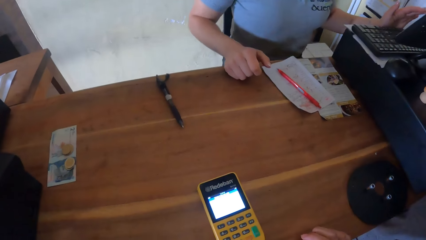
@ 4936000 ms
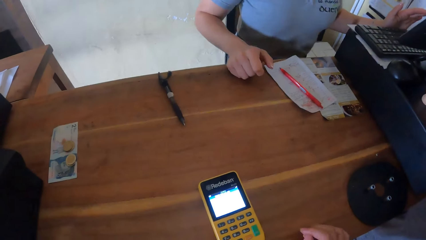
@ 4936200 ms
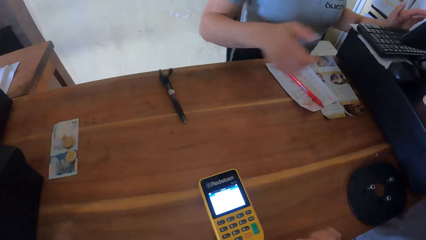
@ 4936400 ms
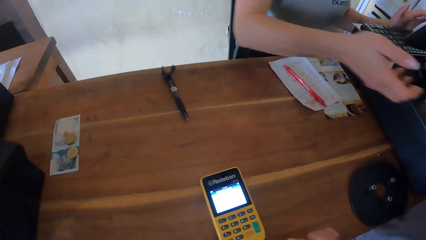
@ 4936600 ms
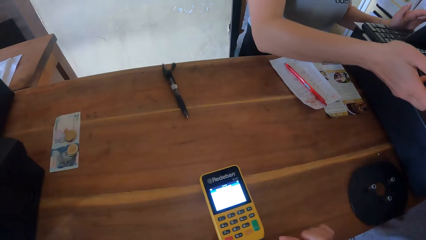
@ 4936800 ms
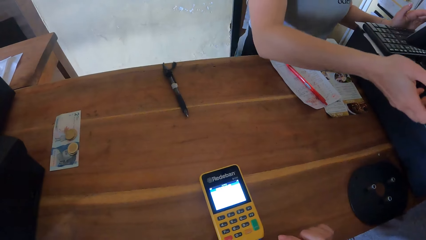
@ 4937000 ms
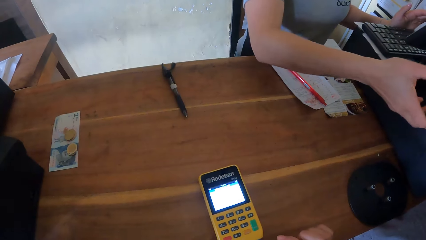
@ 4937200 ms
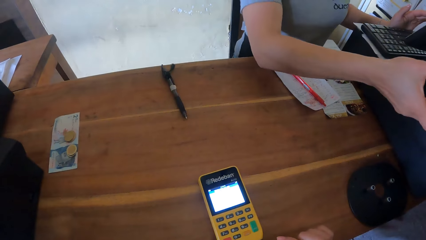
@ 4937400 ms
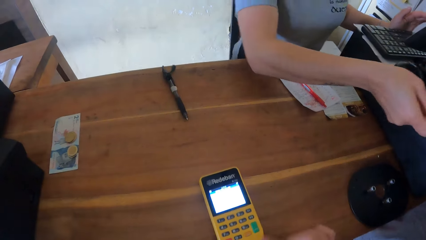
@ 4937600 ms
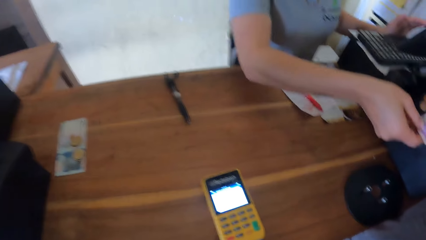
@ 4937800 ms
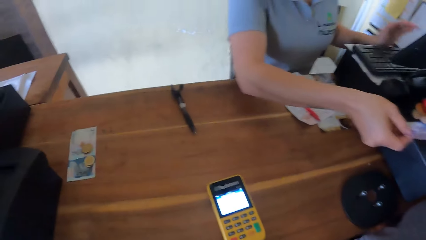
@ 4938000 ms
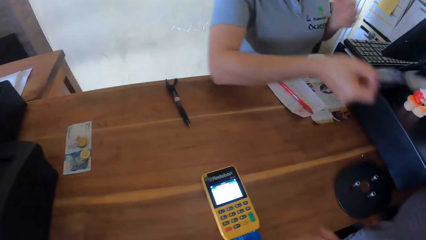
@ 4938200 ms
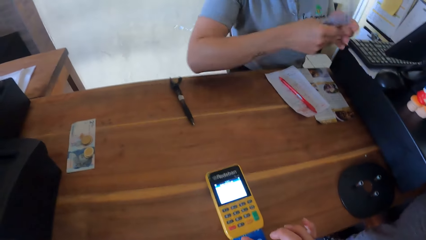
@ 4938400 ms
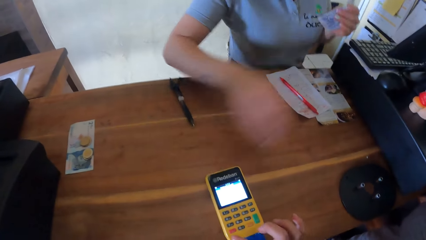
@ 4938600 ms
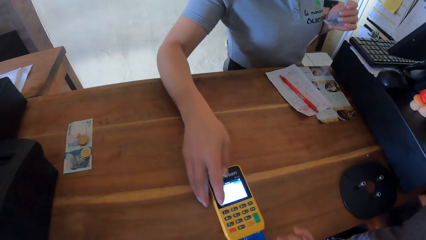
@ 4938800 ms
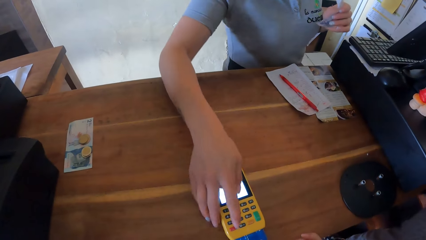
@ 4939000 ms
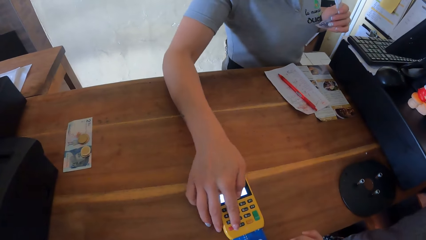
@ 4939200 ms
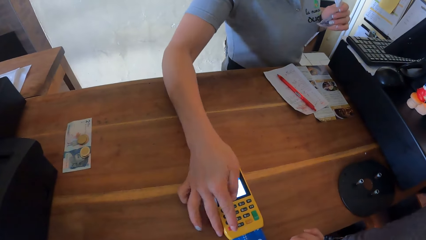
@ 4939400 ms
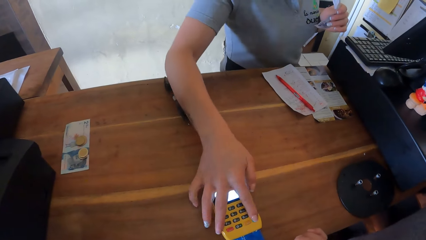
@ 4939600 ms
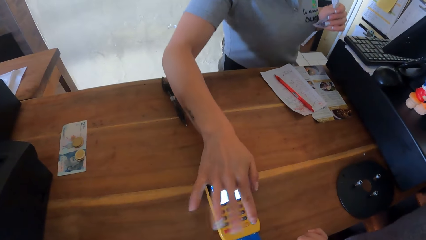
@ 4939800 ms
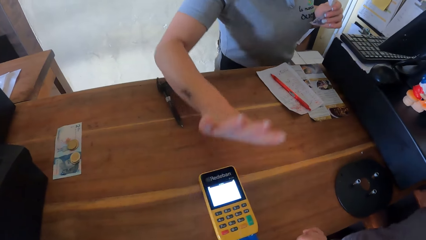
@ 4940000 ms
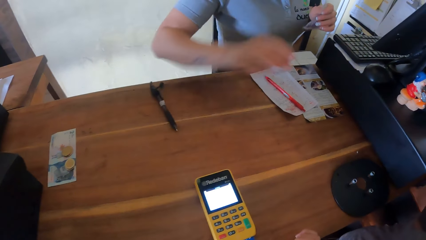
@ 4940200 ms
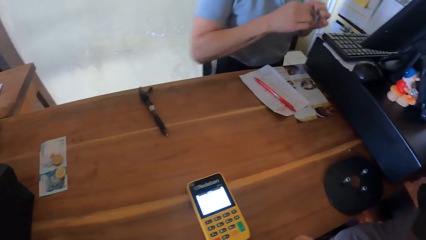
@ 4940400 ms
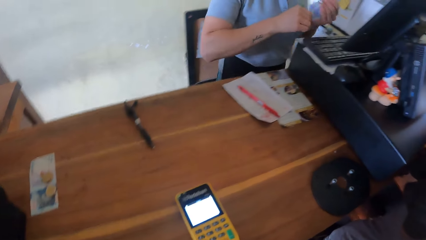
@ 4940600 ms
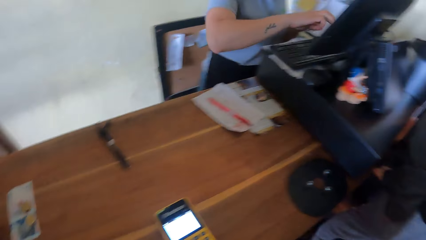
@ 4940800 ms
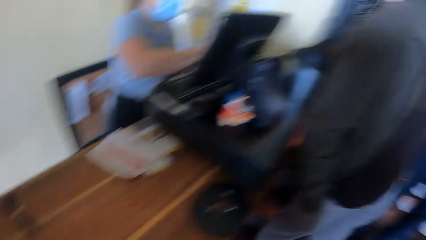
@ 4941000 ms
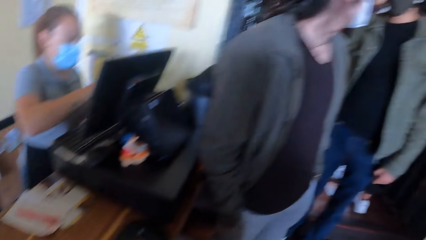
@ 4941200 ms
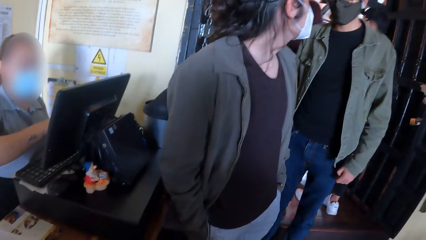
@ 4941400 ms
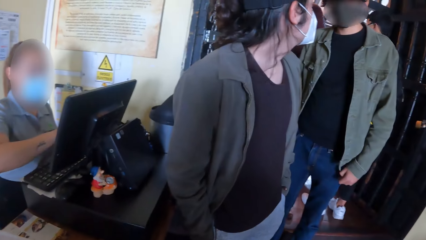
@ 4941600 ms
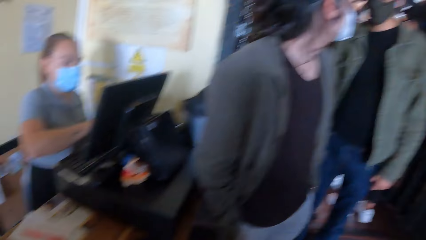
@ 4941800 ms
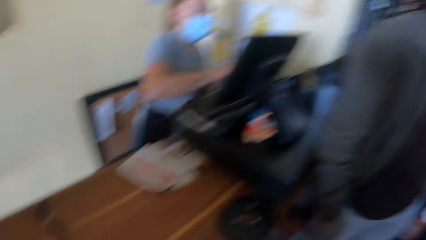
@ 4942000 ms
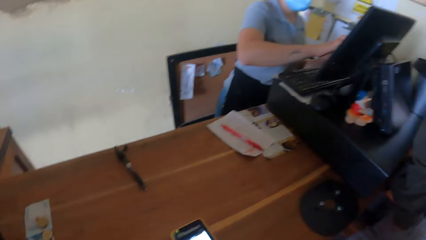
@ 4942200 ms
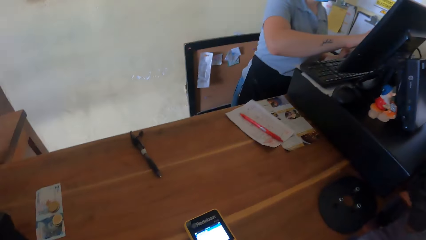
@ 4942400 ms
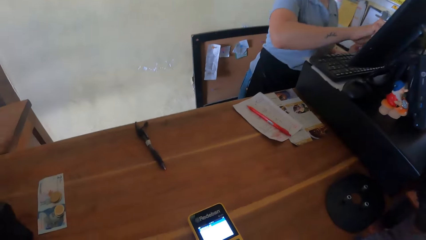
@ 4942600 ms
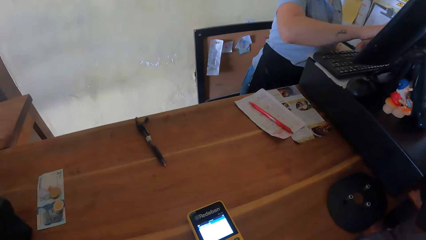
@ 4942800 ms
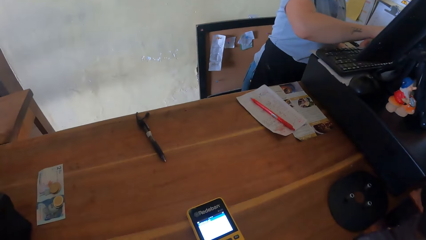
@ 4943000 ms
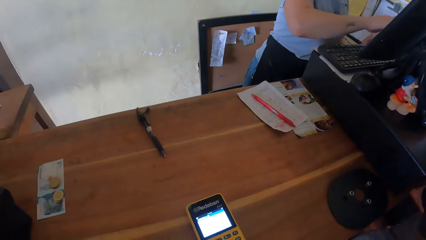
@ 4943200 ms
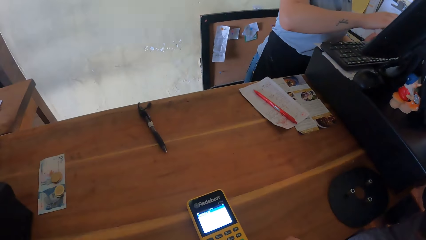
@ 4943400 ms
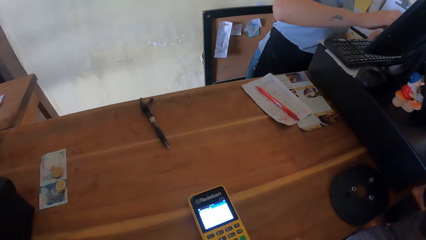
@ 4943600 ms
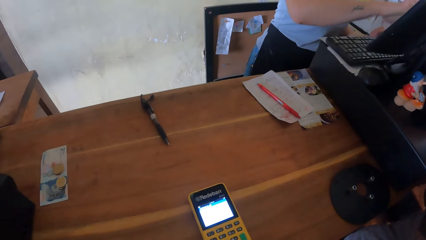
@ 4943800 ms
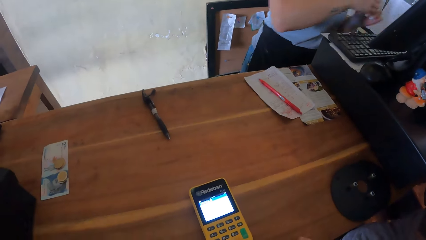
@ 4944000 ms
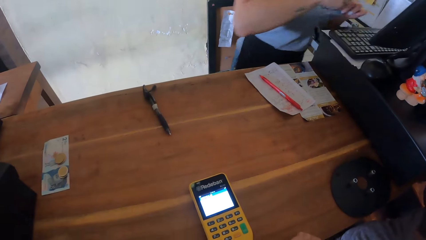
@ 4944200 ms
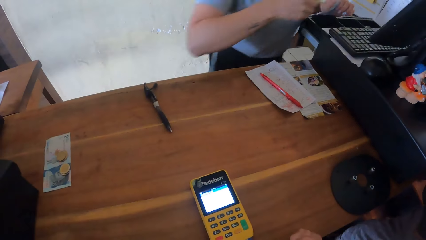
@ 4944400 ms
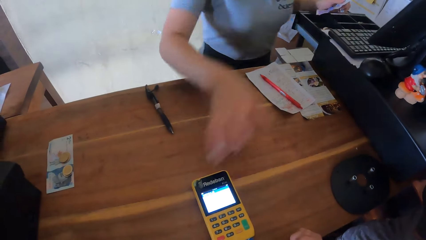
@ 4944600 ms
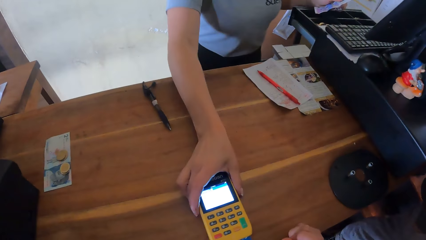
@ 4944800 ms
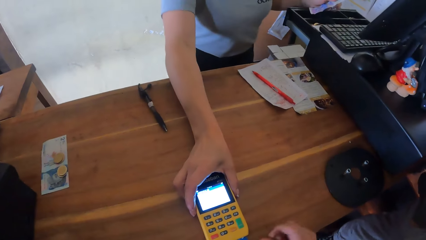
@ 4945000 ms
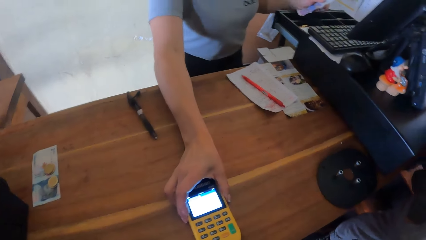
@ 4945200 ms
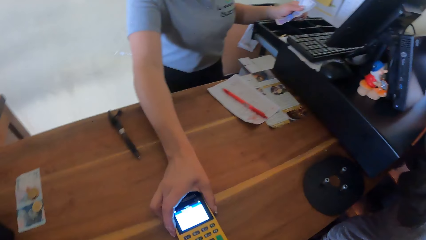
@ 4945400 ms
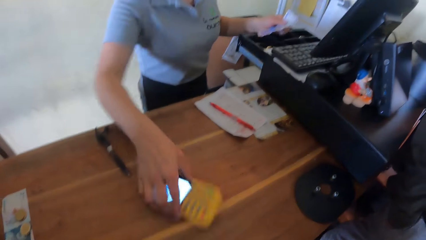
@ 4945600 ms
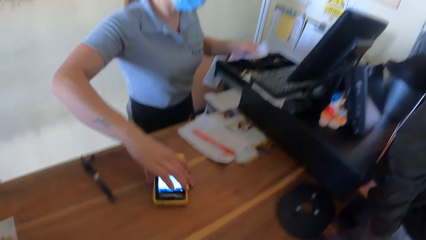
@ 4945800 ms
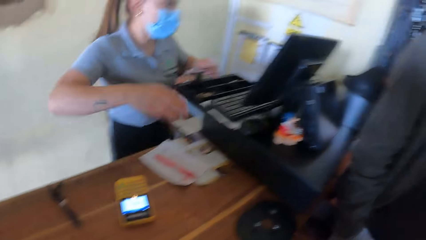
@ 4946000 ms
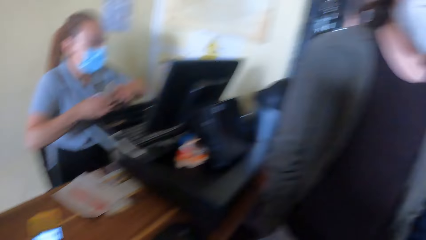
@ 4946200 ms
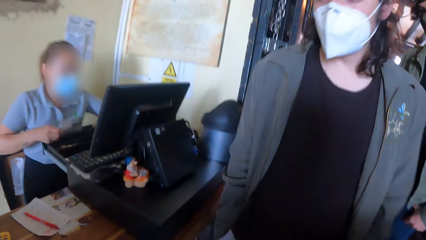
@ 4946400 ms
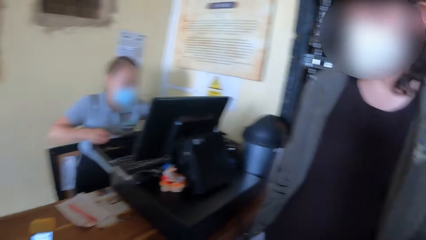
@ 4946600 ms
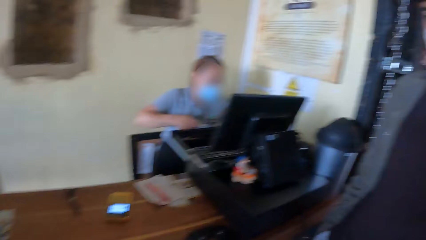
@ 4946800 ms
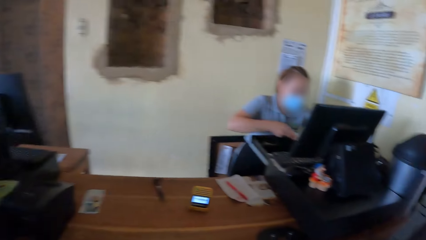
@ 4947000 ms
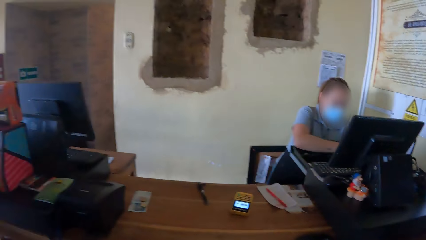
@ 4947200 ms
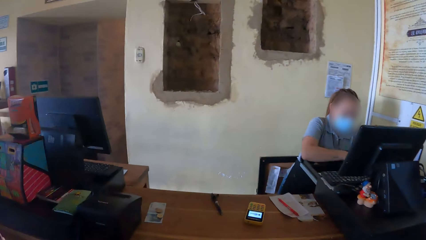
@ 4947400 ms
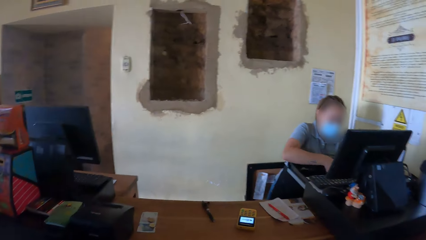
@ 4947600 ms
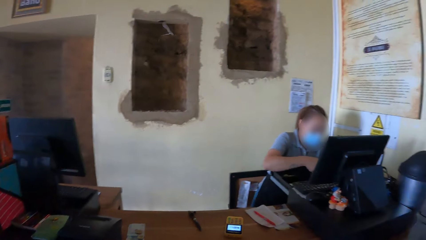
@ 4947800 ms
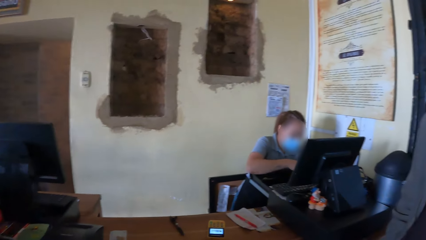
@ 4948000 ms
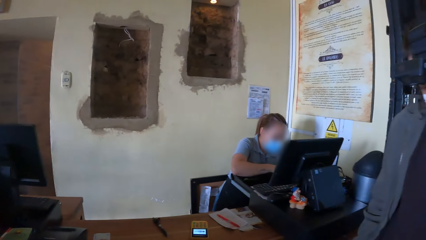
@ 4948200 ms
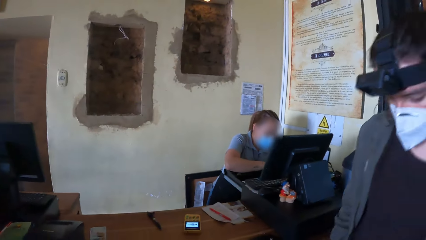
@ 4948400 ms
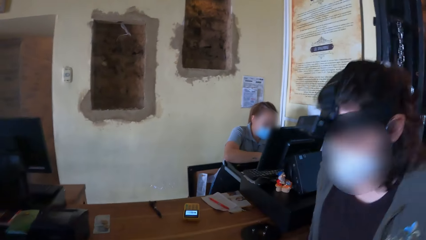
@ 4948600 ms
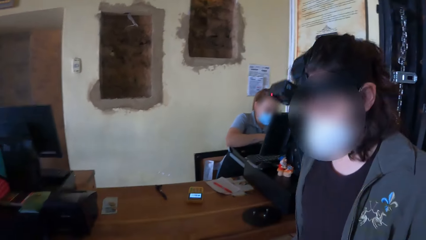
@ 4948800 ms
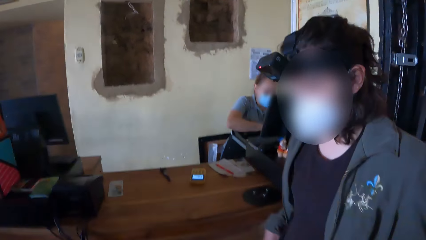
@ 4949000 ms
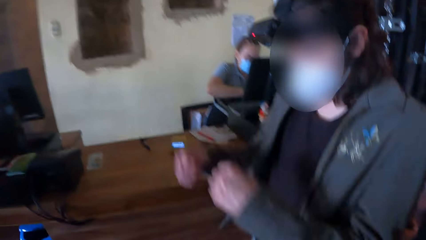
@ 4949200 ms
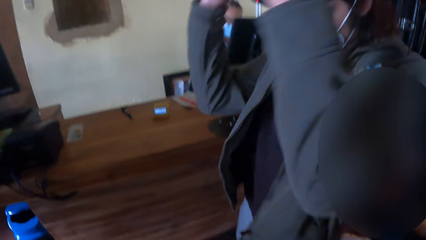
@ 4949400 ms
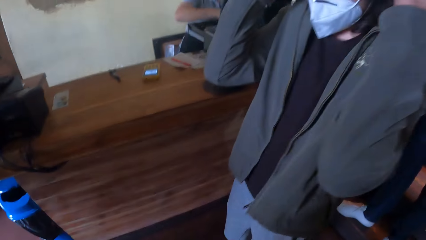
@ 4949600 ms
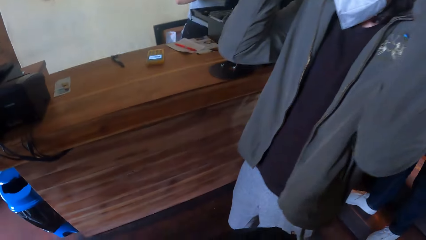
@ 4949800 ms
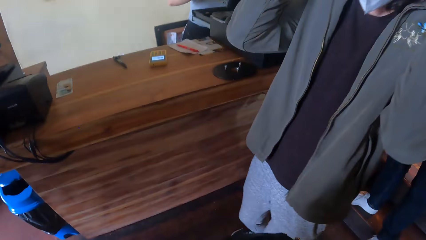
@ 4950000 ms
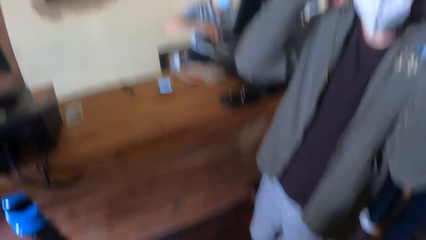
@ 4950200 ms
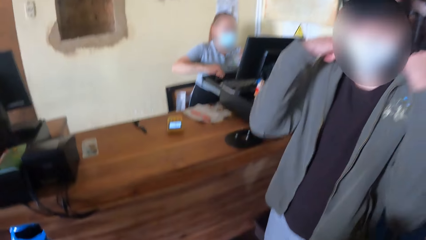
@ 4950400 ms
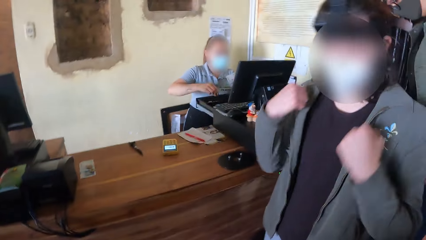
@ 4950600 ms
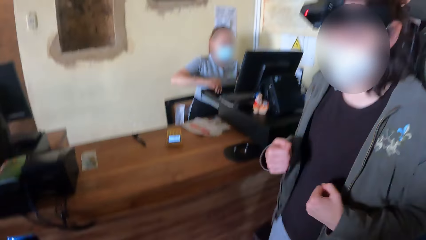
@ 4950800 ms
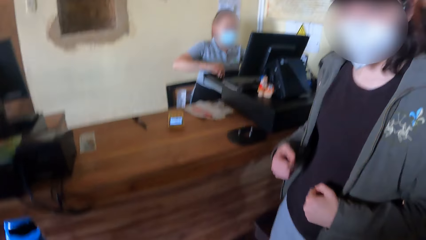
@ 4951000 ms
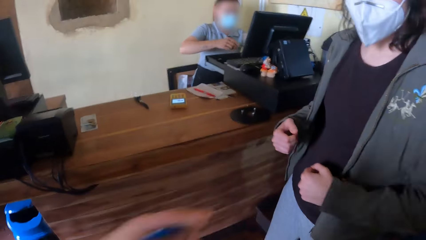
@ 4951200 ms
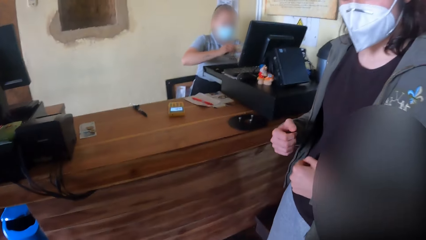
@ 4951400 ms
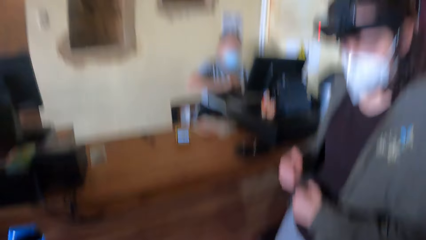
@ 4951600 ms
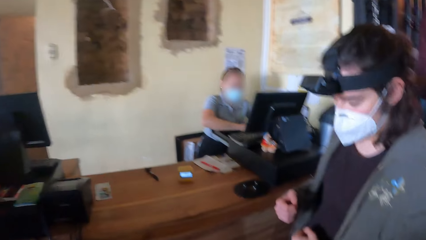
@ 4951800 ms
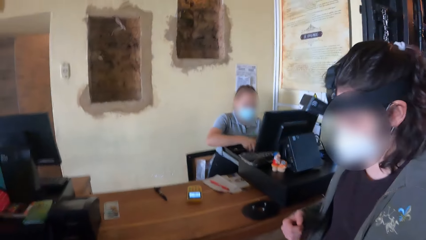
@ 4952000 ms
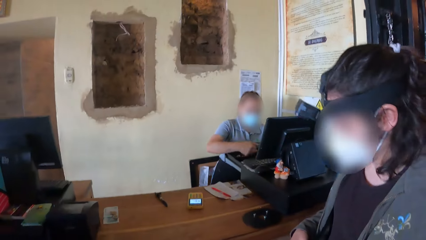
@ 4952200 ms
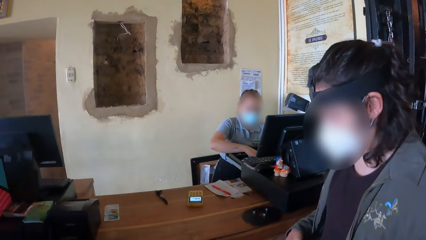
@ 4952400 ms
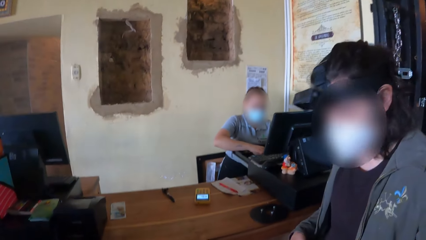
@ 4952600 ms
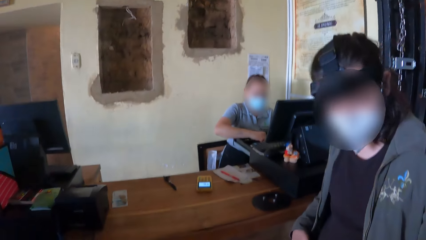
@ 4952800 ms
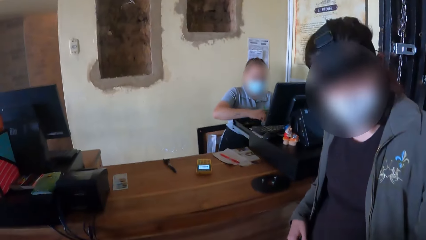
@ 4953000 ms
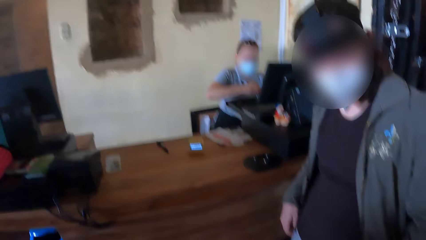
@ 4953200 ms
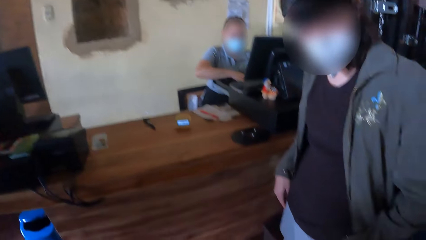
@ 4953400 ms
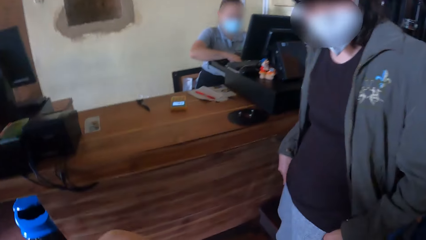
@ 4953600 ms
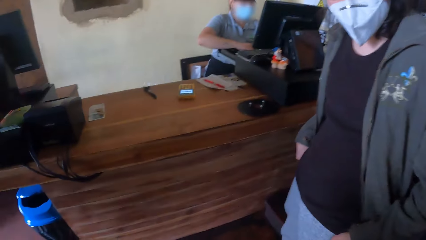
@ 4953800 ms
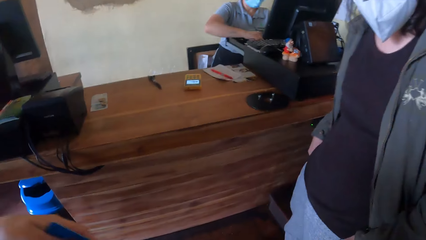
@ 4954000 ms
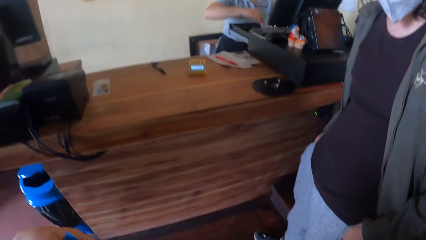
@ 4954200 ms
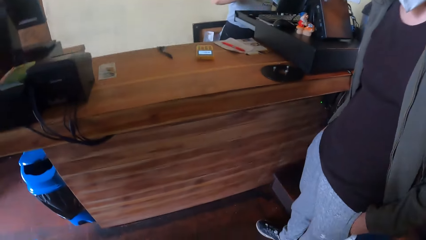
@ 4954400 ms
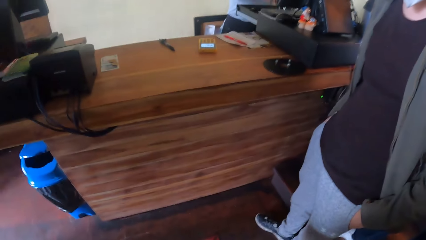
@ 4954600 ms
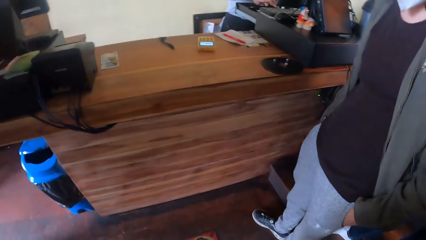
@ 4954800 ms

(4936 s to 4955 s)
The cashier rests her right hand on the counter. The cashier collects a banknote from the man with her left hand. The cashier passes the banknote from her right hand to her left hand. The cashier operates the payment terminal on the counter with her right hand. The cashier operates the computer on the counter with her right hand. The cashier turns the payment terminal on the counter with her right hand. The camera wearer removes the card from the machine. The cashier passes the banknote from her left hand to her right hand. The cashier arranges some banknotes in a drawer on the counter with both hands. The camera wearer looks around. The man gesticulates with both hands.
